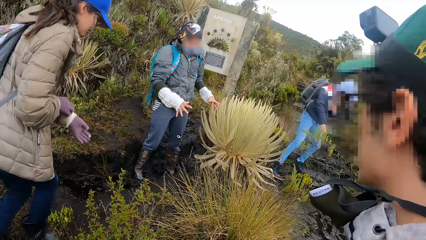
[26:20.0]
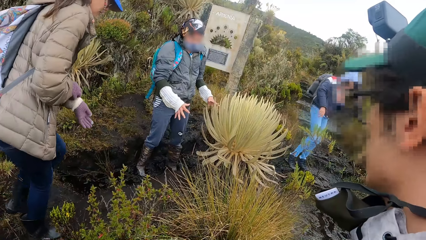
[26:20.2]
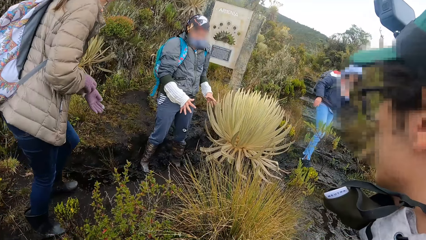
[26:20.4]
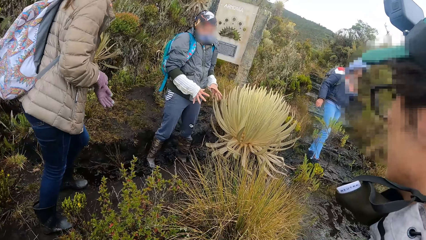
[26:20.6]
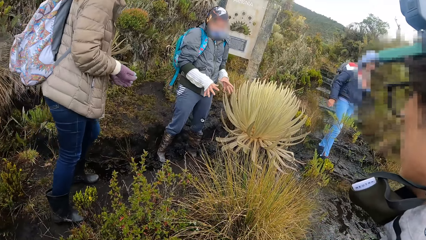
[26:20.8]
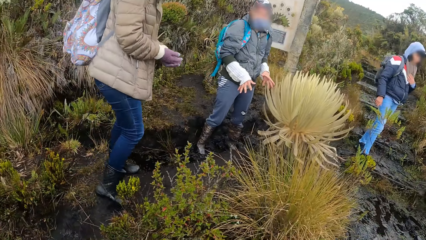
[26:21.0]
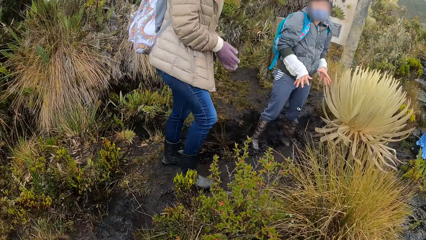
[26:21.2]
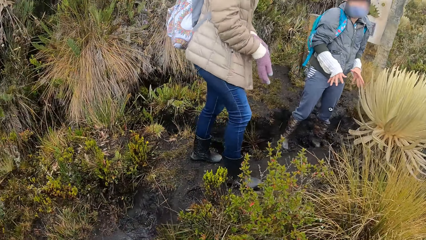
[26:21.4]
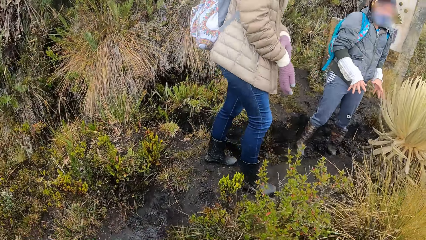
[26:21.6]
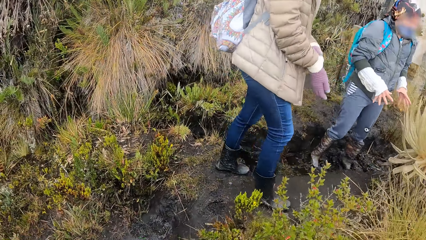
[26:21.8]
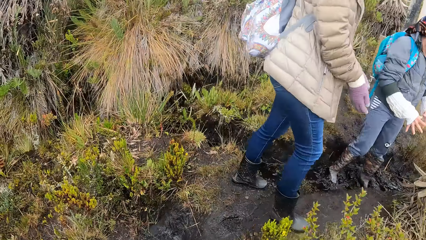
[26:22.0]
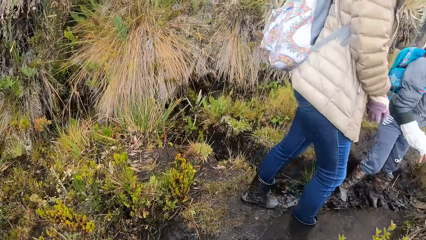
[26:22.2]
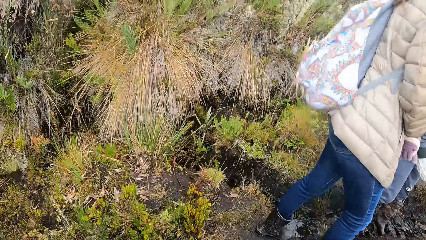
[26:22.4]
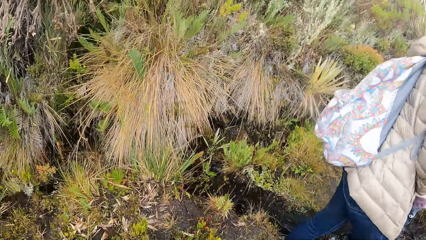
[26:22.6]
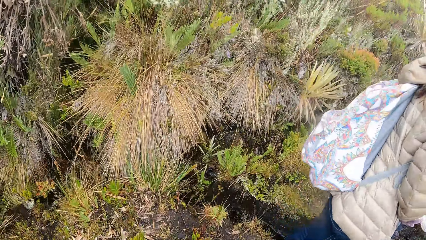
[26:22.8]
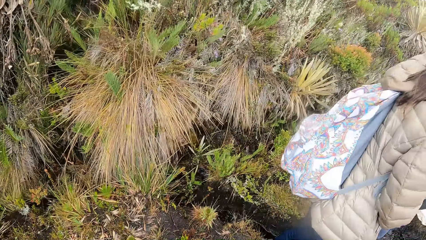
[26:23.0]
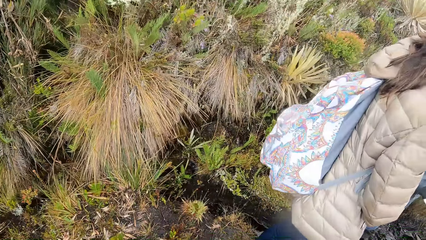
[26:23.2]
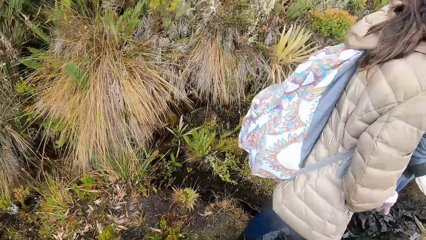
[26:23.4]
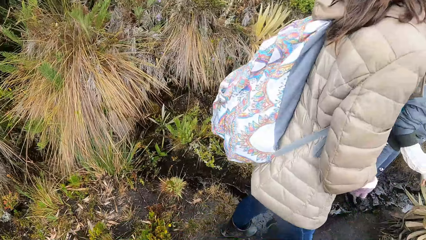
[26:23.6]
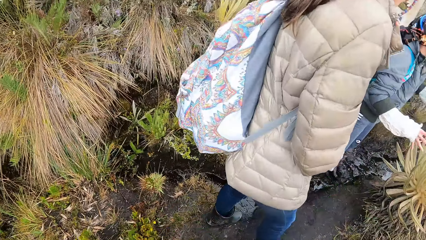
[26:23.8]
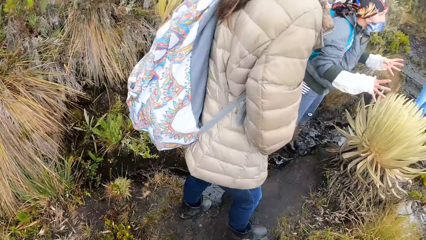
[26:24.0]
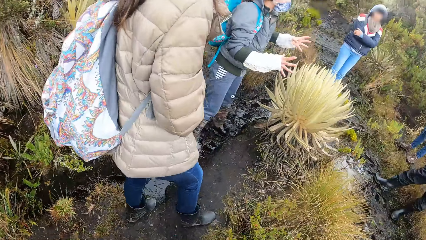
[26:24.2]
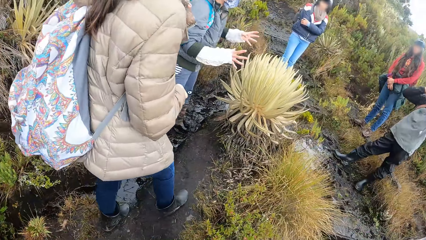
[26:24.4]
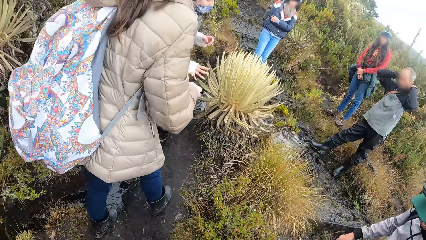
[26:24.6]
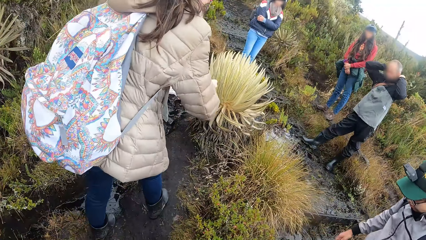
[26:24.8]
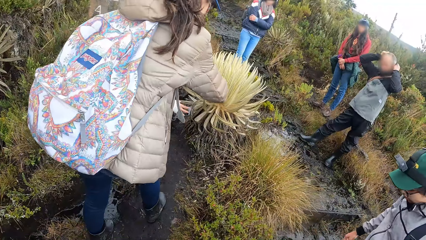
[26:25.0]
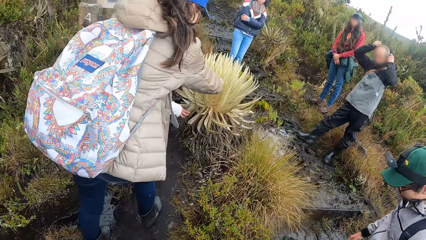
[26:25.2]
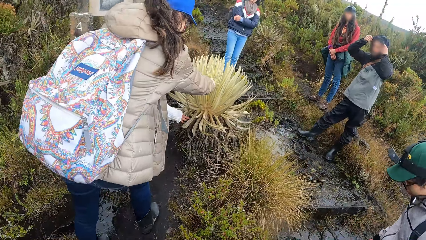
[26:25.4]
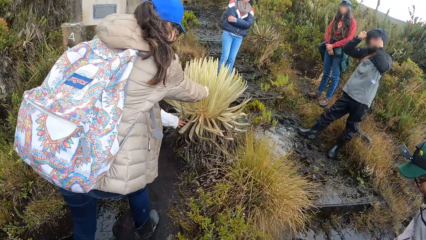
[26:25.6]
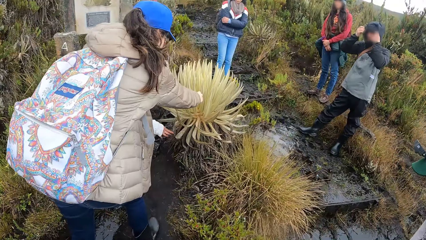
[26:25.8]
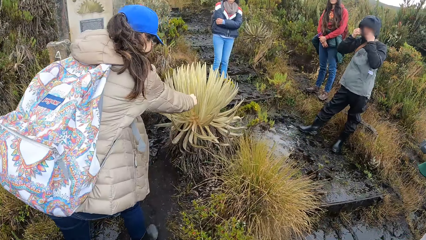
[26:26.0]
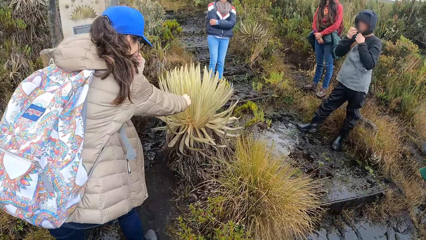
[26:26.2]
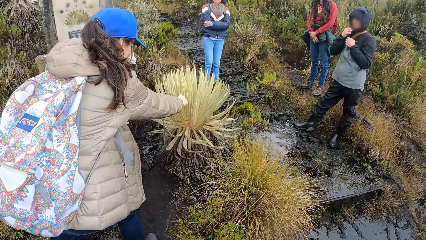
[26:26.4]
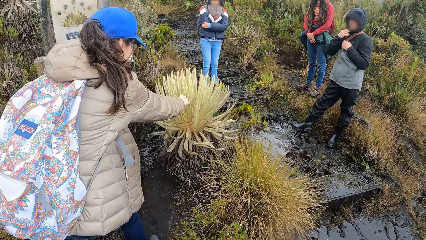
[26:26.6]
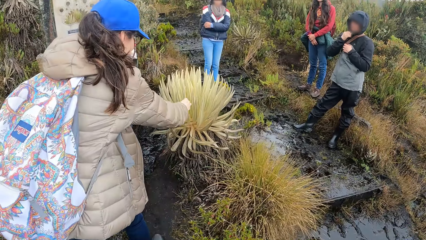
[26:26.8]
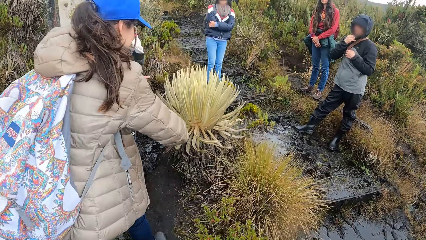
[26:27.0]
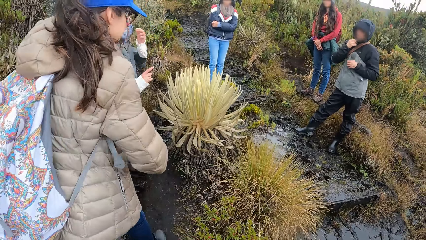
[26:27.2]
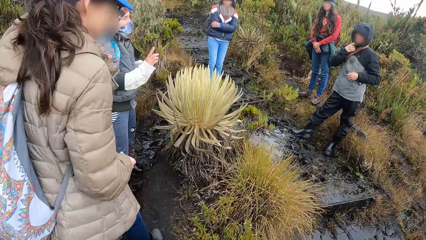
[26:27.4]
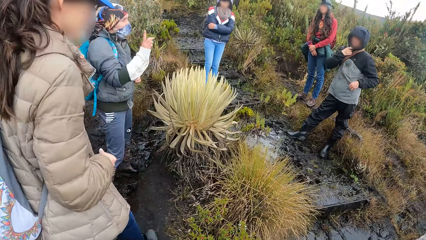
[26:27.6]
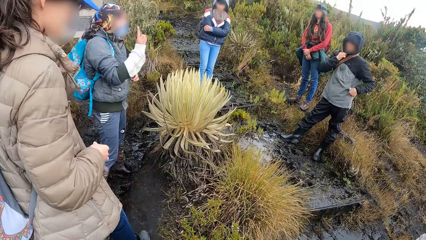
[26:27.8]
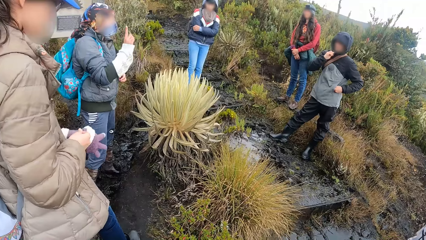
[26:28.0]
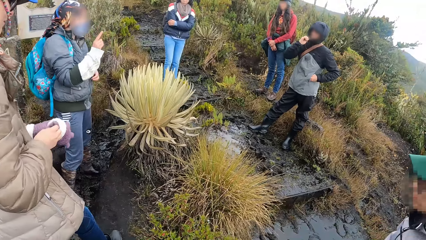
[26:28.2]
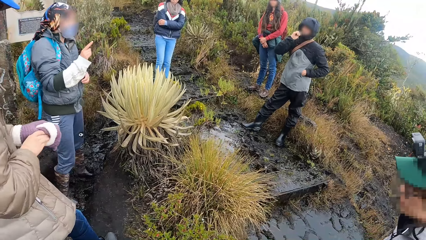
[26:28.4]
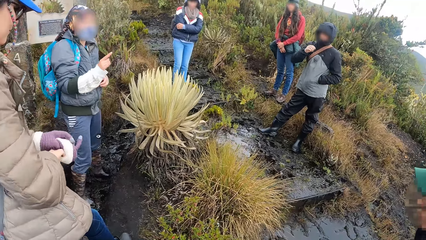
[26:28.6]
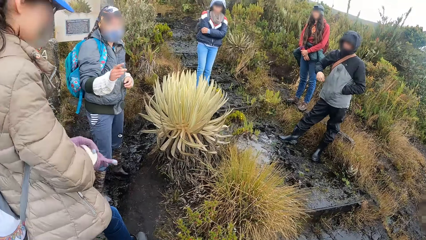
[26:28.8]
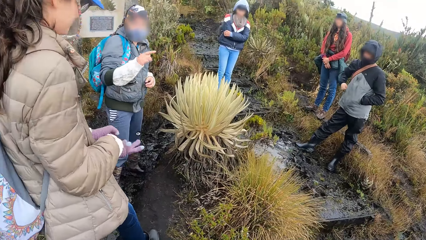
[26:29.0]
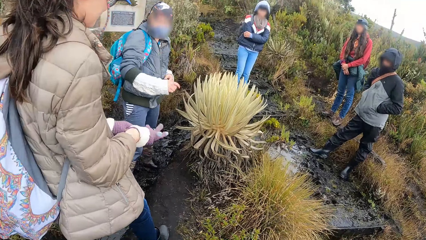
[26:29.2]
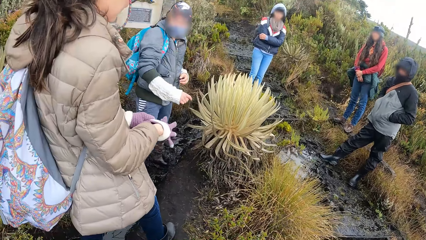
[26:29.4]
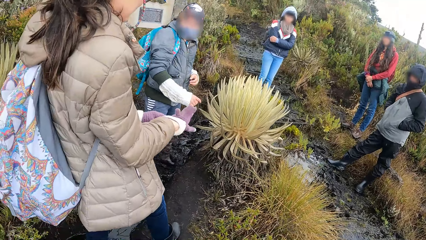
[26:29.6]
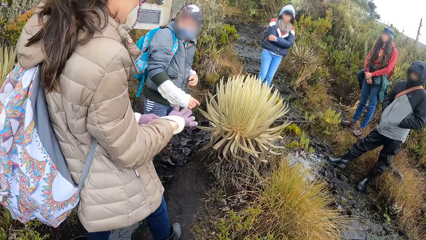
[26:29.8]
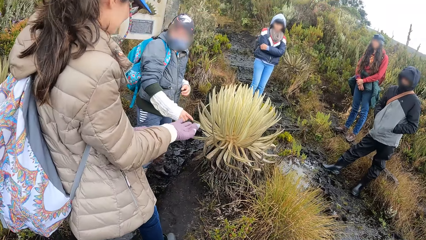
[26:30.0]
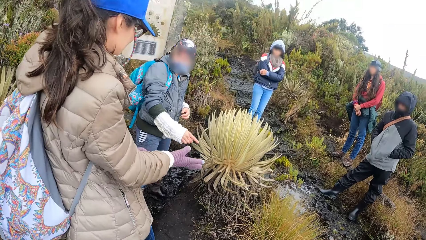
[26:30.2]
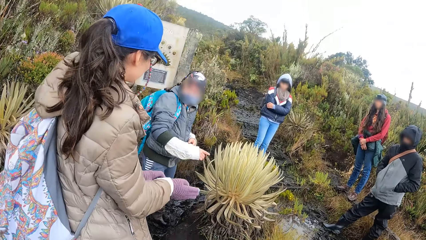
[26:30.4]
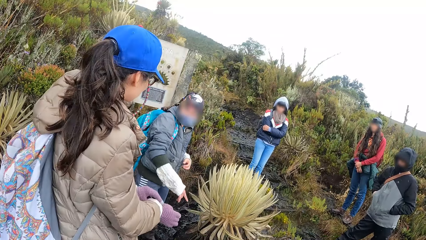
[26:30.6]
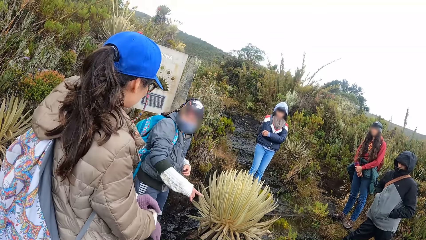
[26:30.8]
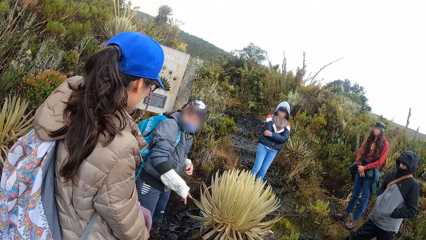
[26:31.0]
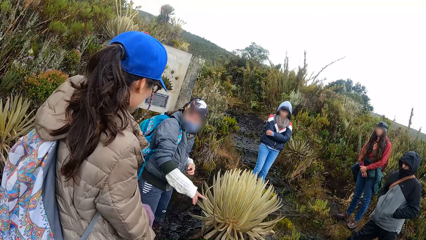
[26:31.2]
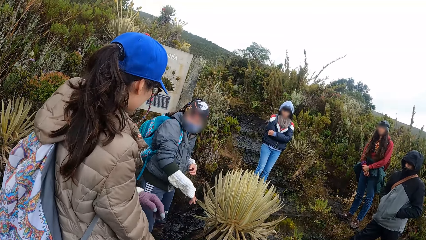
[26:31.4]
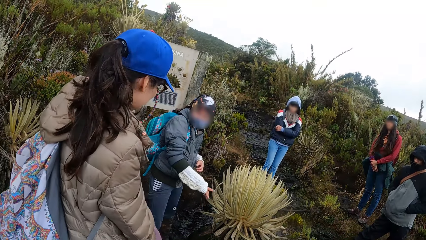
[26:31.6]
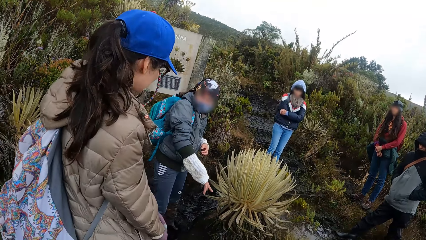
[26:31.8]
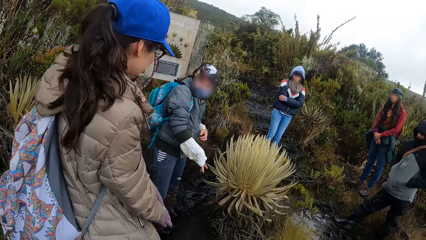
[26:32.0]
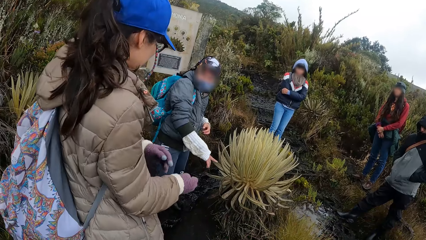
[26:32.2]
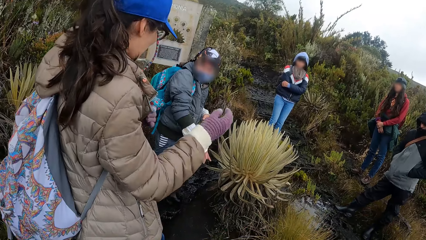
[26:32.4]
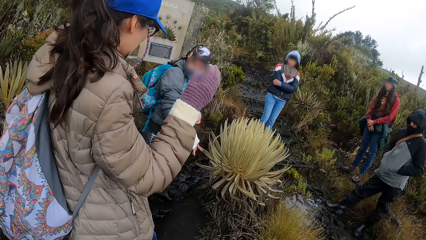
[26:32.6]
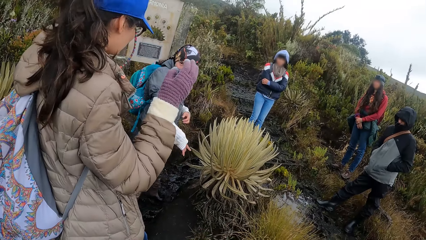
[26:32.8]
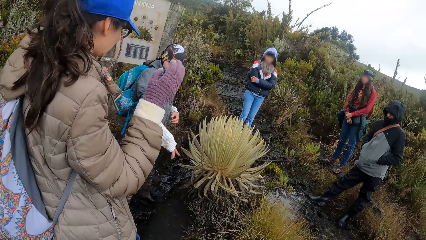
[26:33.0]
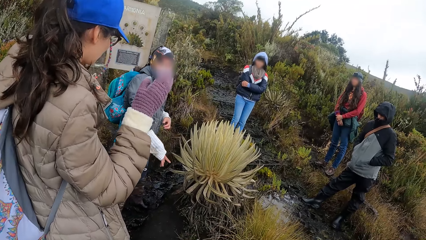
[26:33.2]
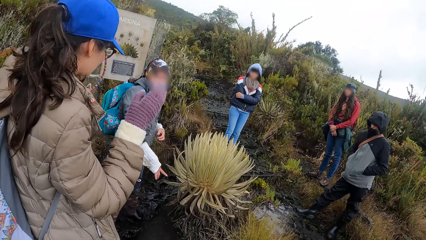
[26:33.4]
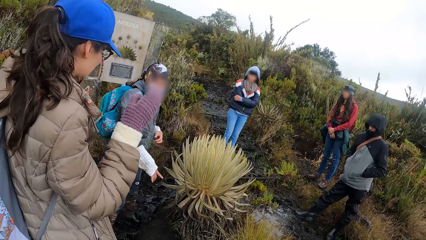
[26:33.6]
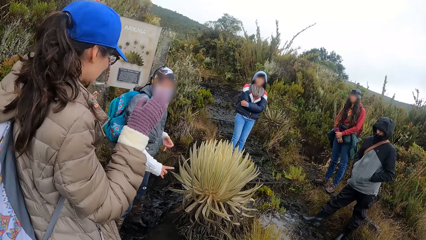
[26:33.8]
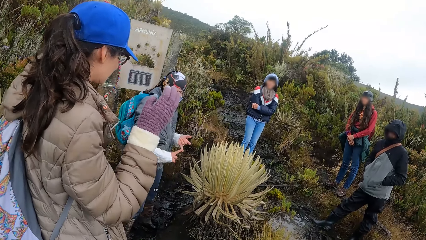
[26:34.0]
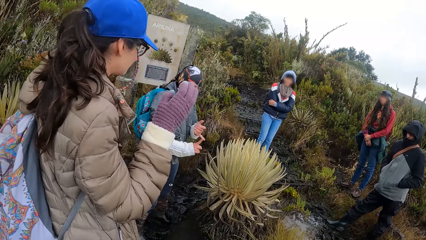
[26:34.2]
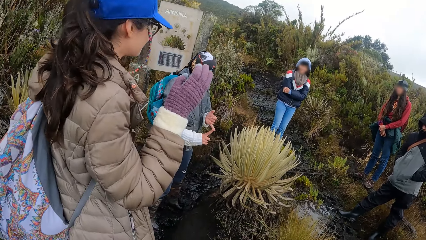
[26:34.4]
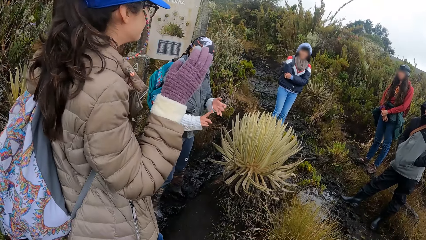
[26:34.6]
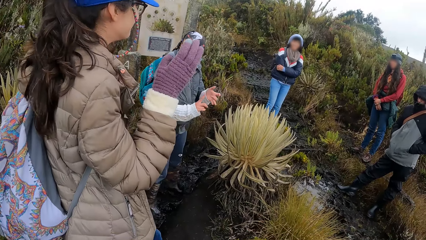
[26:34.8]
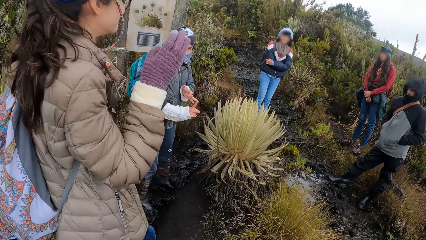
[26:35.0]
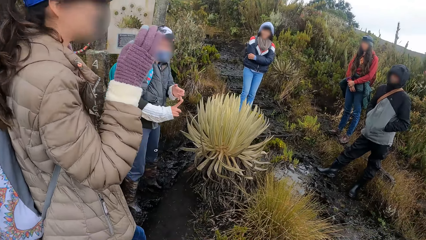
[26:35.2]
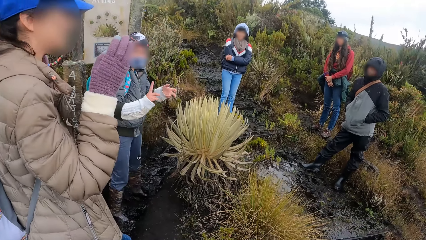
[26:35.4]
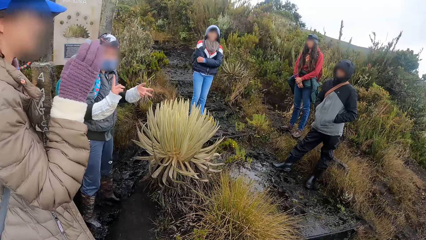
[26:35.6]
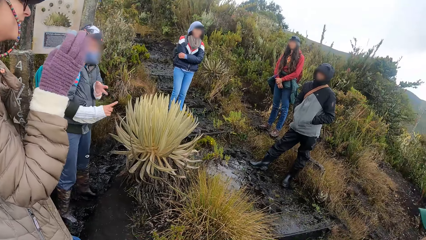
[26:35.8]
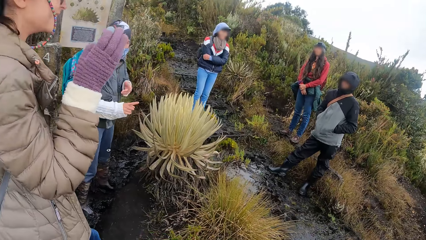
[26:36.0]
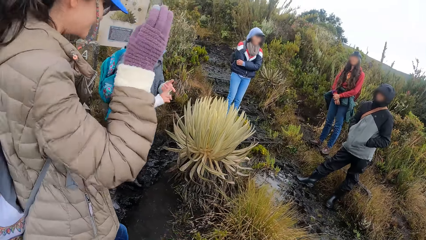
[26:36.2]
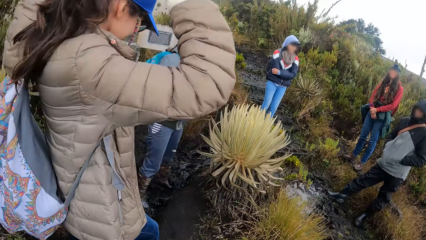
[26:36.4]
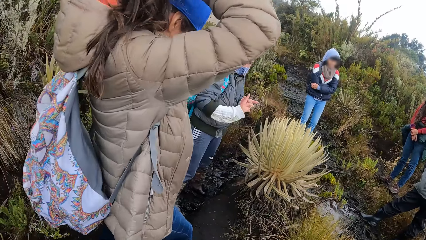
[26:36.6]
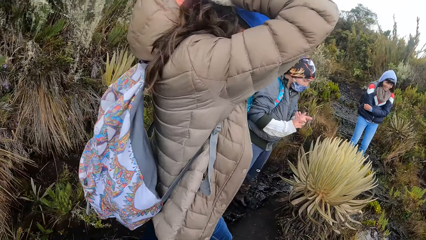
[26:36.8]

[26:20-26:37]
A woman takes off her glove. She touches the flower with her hands. Another woman interacts with the camera wearer and the group of people by the mountains. The first woman puts on her glove.
